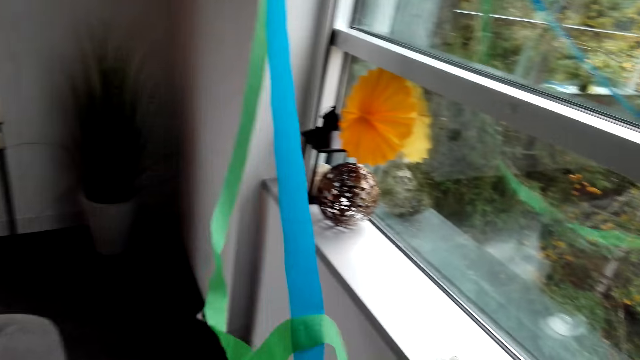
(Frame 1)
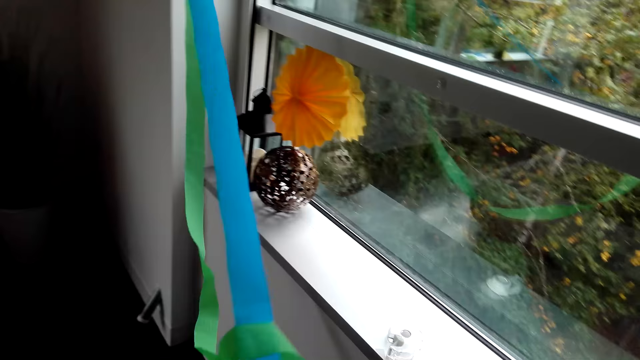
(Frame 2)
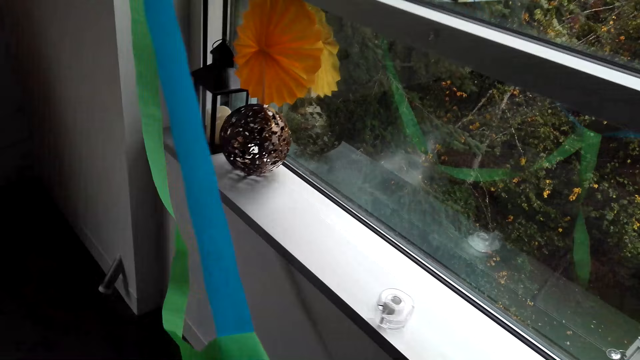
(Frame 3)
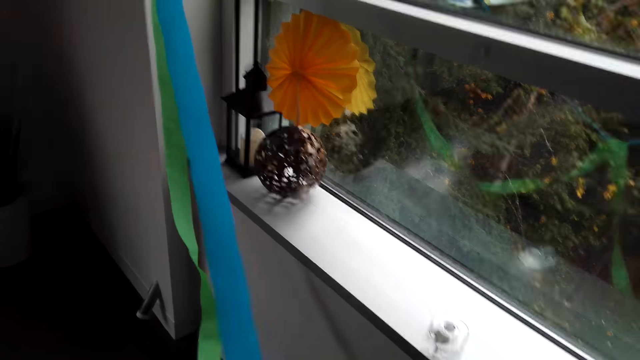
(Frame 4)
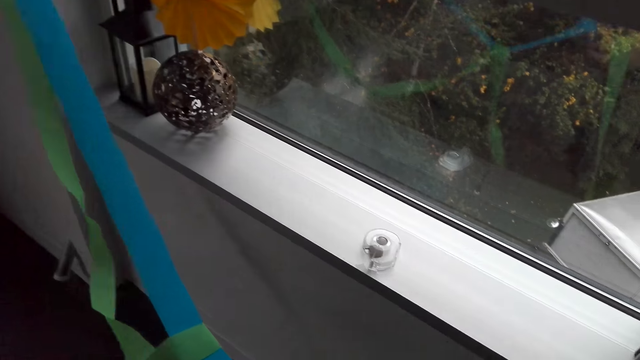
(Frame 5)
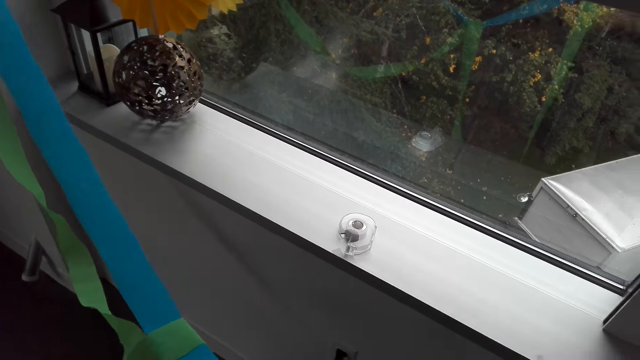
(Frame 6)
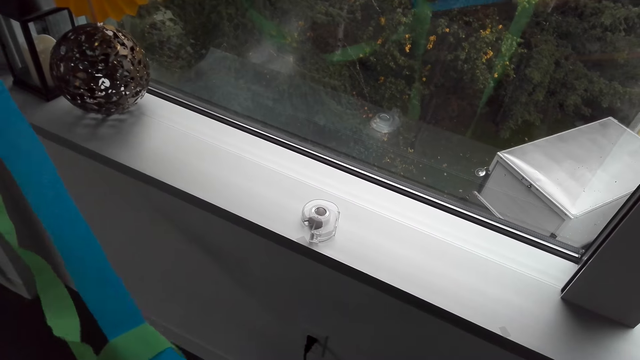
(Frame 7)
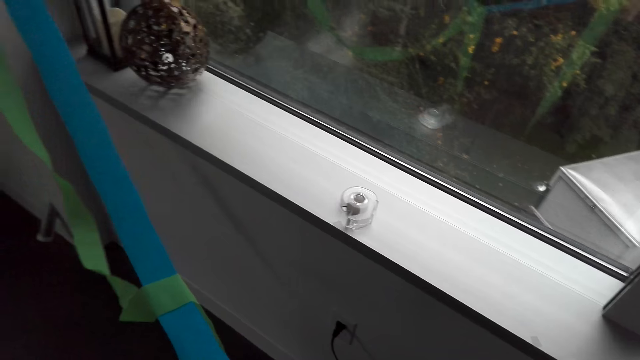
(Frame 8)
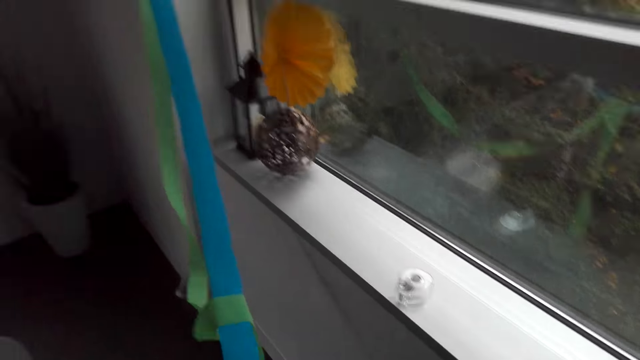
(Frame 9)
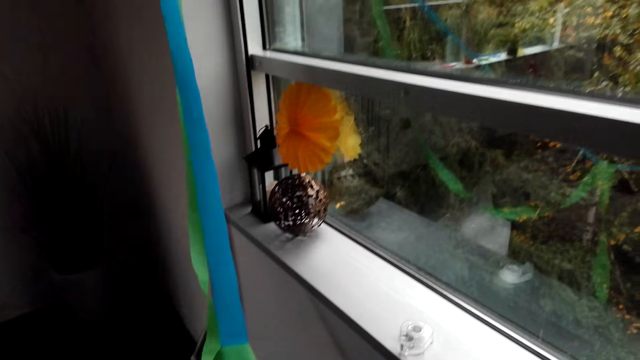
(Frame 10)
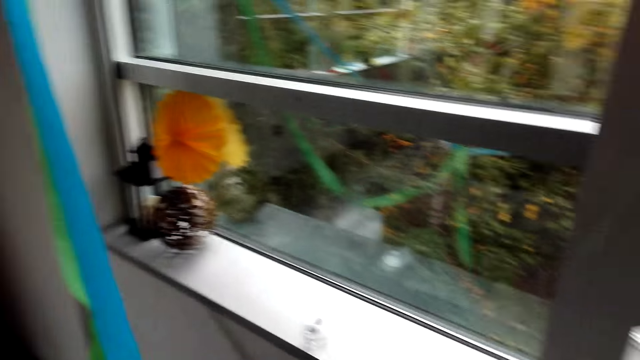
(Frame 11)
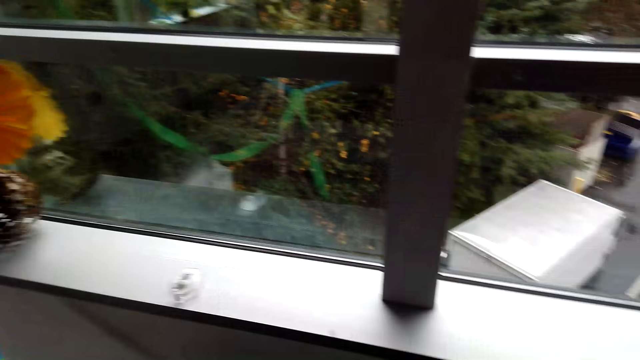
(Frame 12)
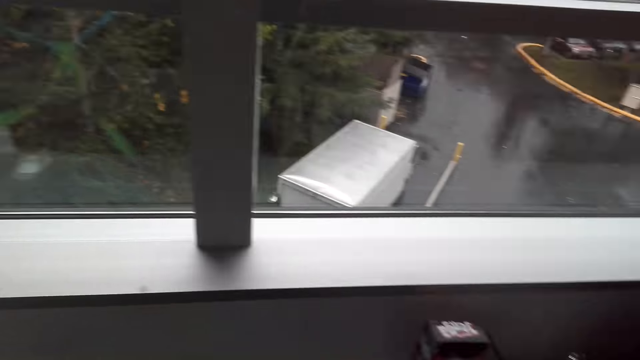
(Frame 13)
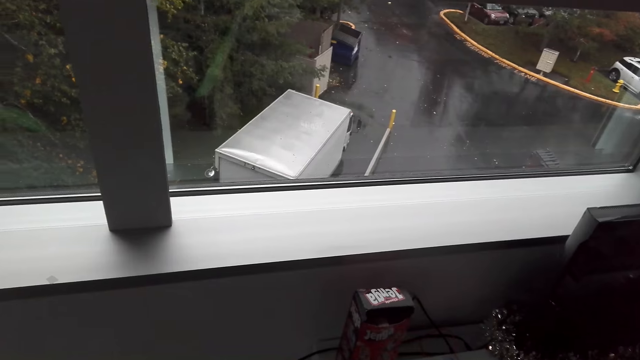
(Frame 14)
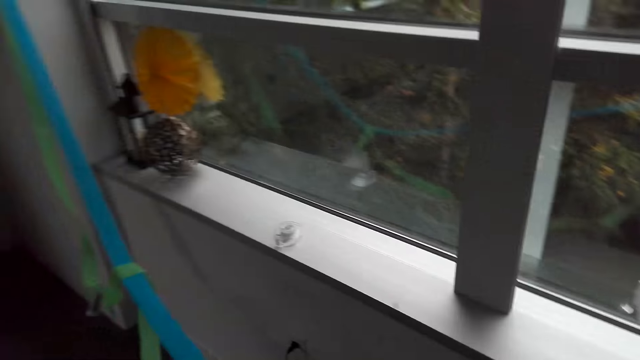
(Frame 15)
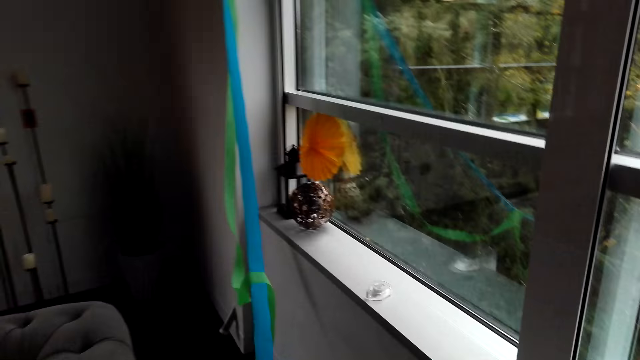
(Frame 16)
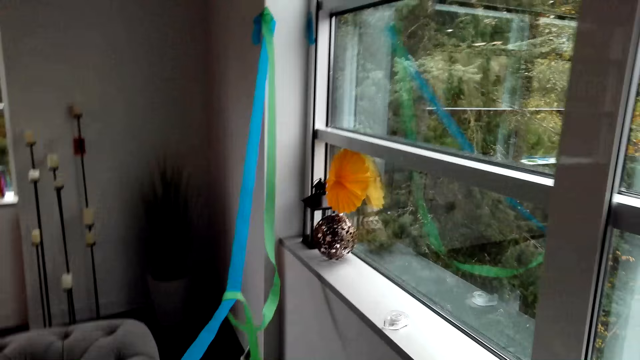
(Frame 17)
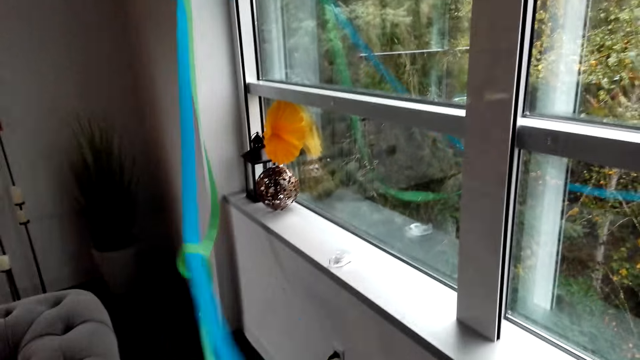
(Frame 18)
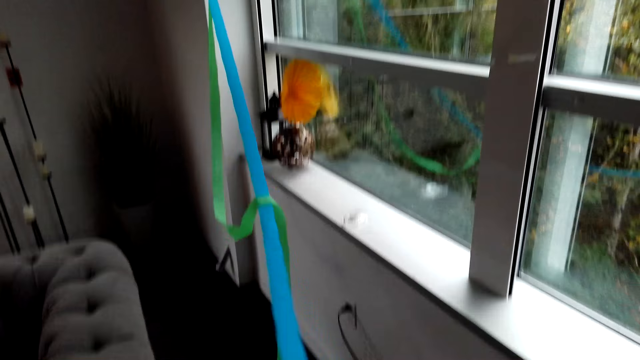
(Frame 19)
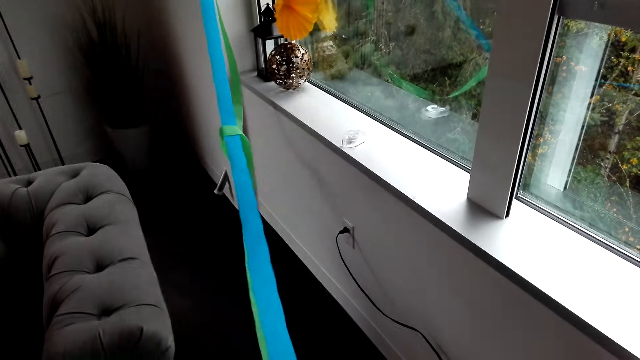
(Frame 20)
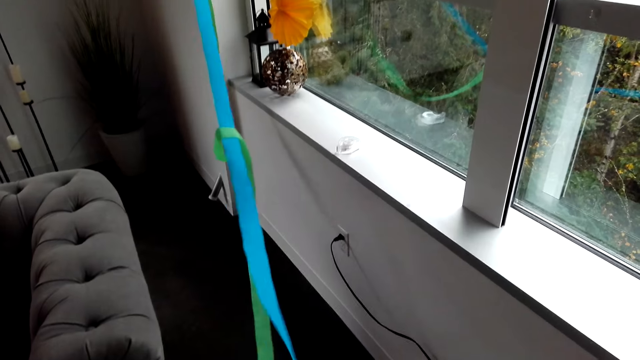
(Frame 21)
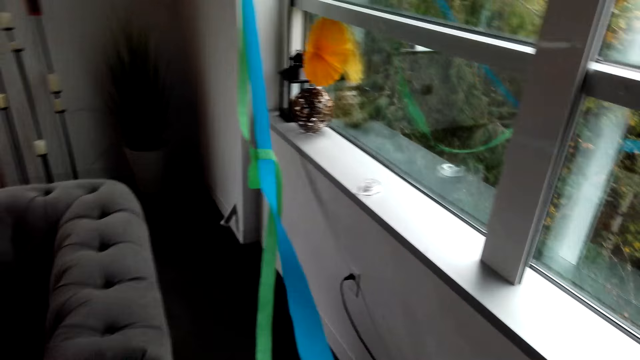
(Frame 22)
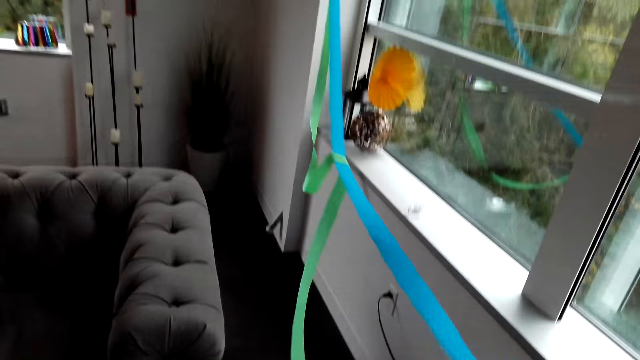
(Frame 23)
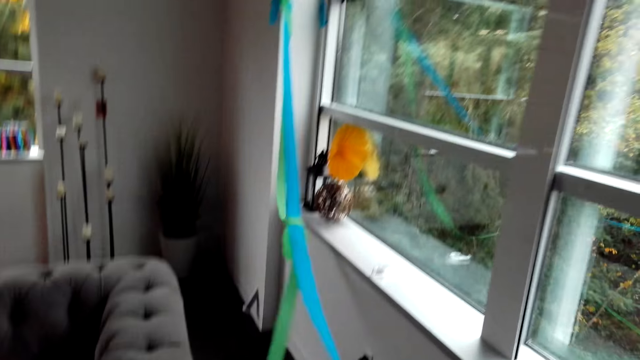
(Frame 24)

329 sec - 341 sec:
The camera wearer moves the decoration ribbon. They look around the hotel. They move the decoration ribbon.

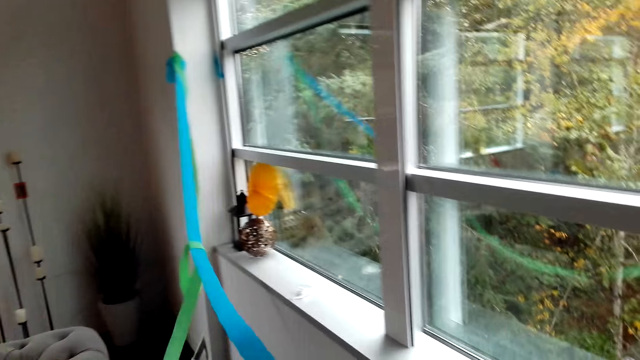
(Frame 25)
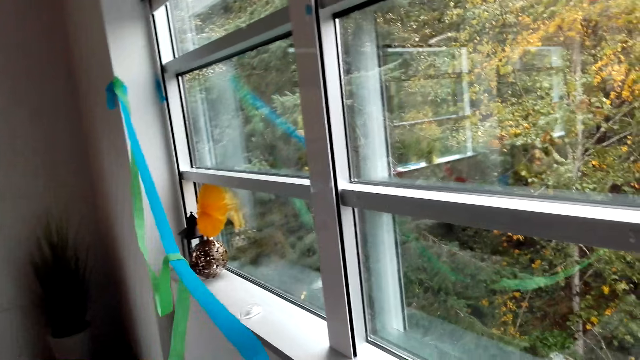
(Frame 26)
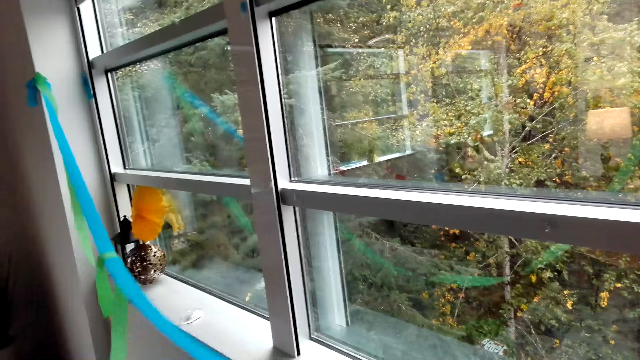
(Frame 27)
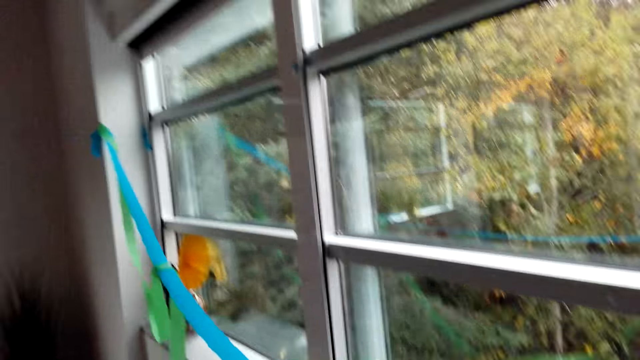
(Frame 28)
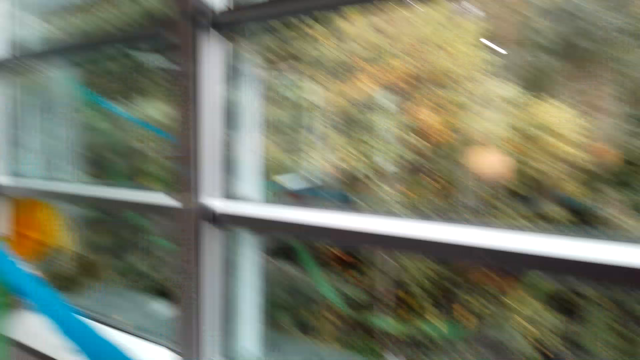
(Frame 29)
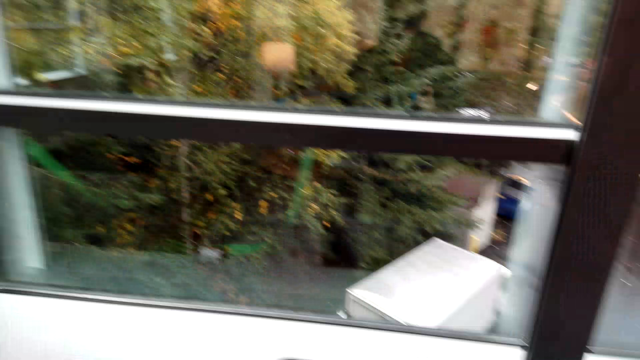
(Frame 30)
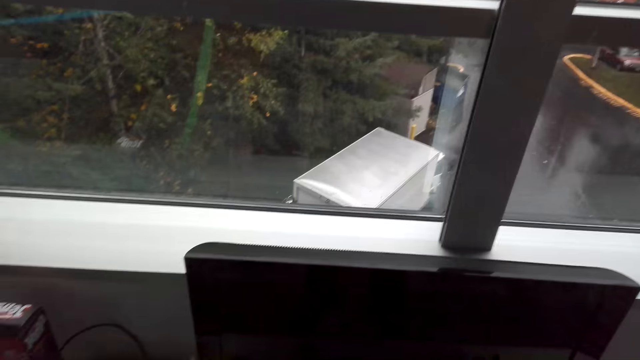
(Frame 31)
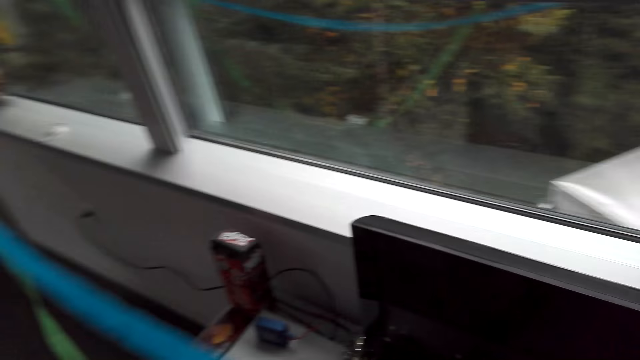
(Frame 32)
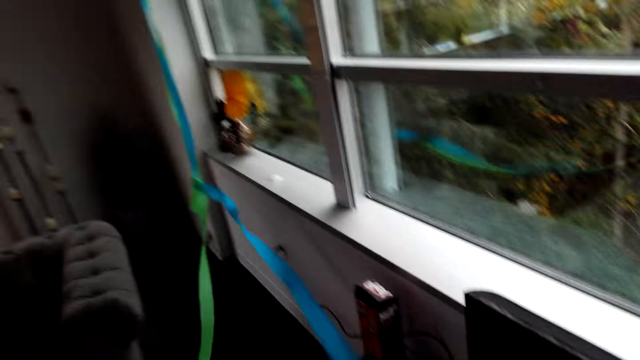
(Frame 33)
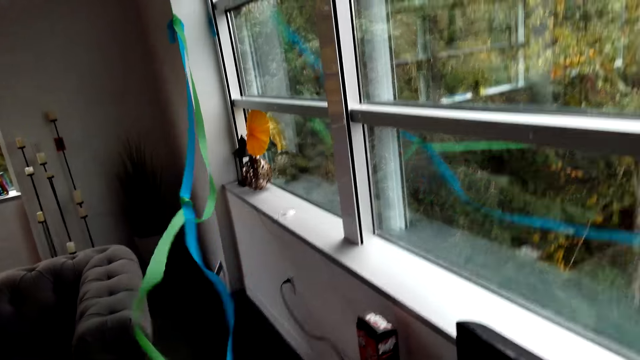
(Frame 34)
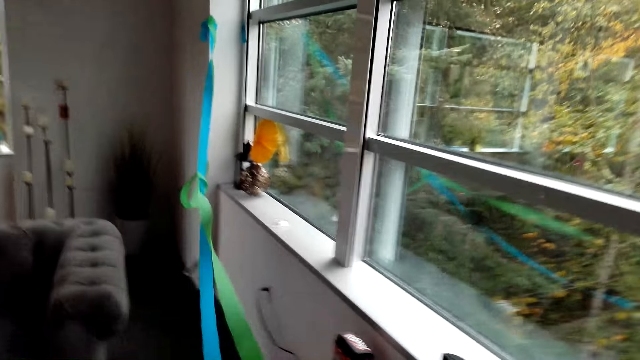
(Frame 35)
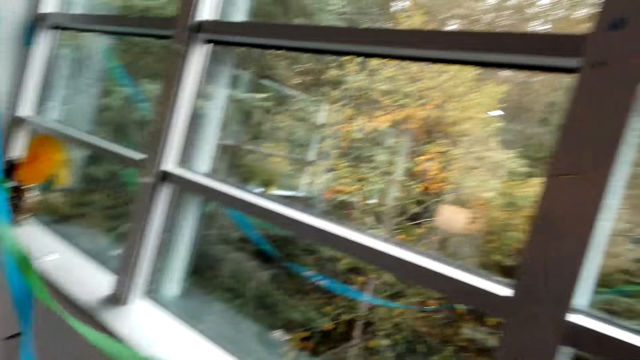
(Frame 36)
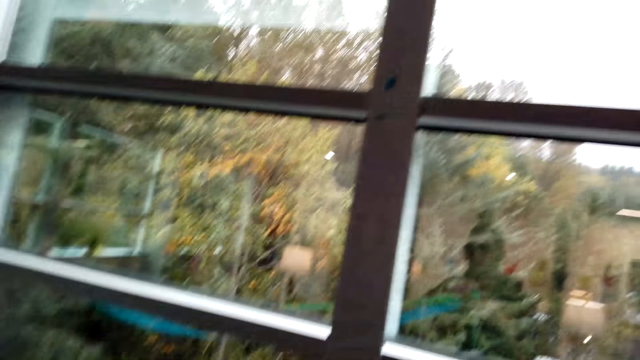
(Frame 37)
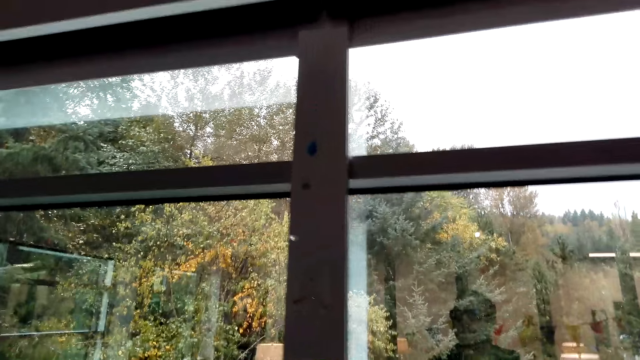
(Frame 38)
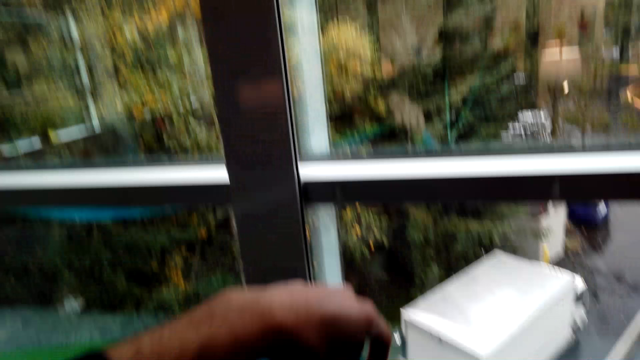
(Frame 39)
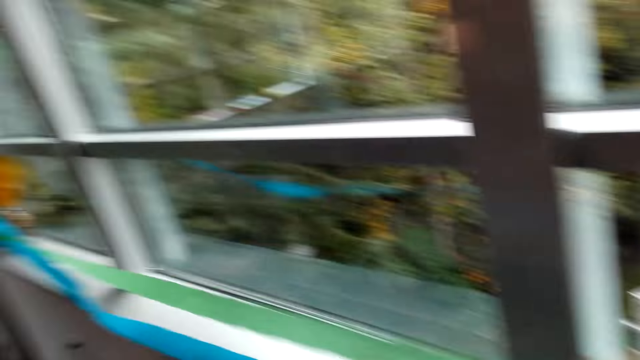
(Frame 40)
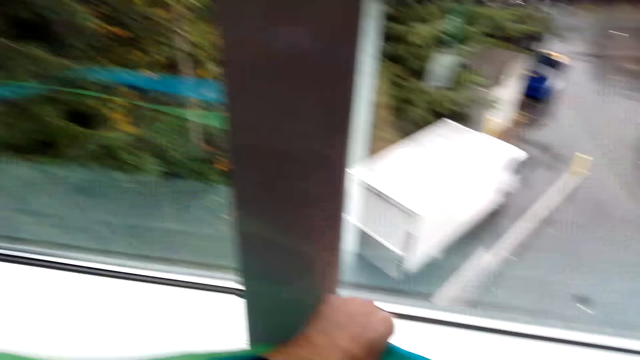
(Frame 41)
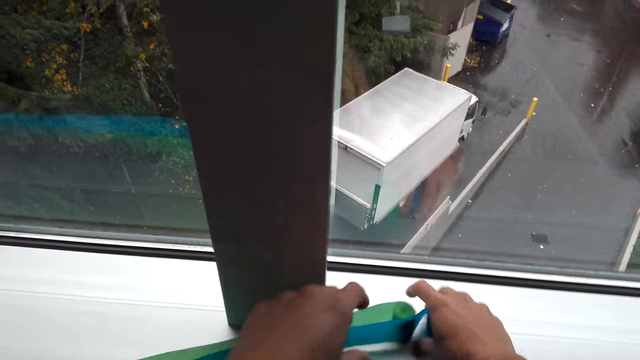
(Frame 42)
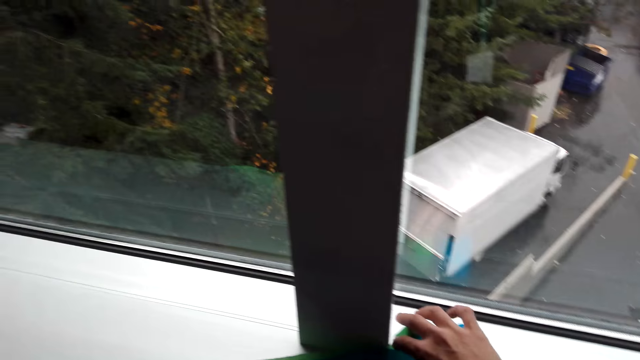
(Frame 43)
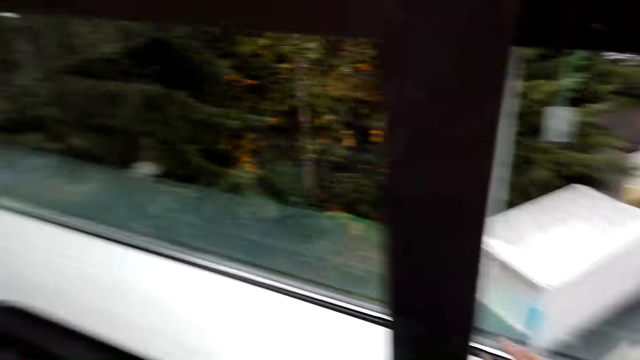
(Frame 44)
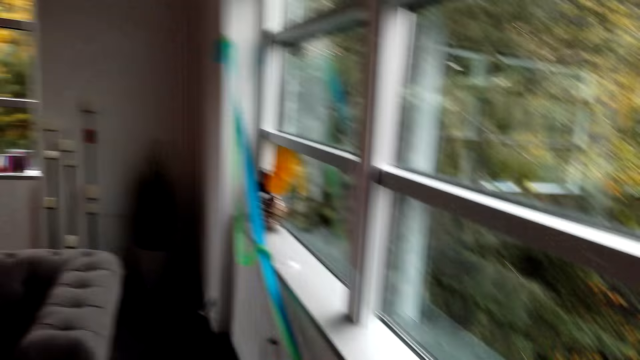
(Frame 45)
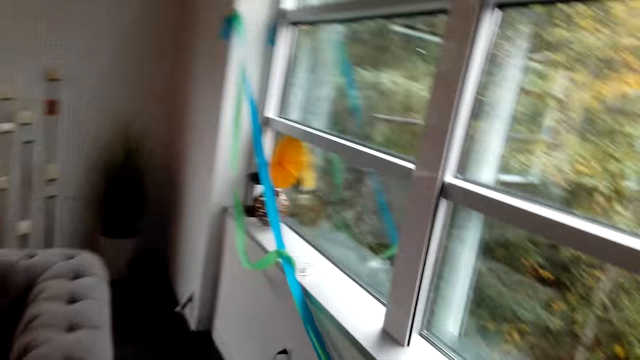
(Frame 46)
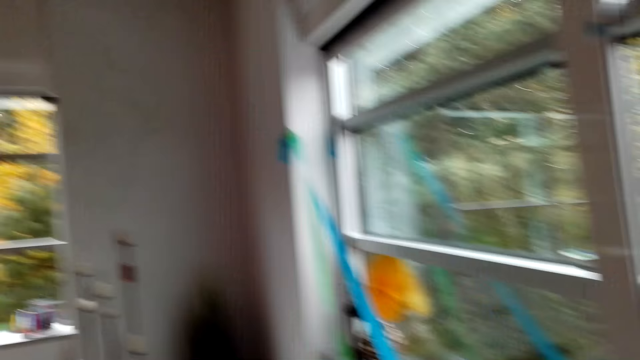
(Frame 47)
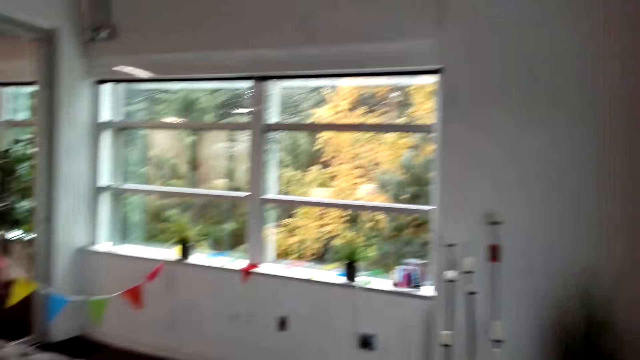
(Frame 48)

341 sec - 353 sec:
The camera wearer looks around the hotel. They move the decoration ribbon. They look around the hotel. They put the decoration ribbon on the table or window. They look around the hotel. They walk around the hotel.
